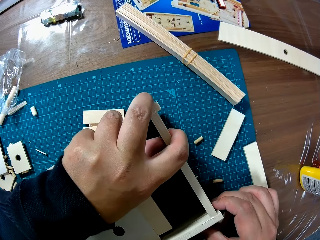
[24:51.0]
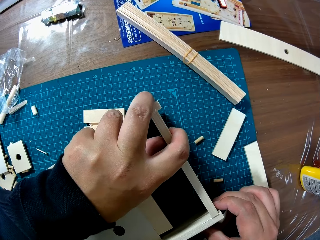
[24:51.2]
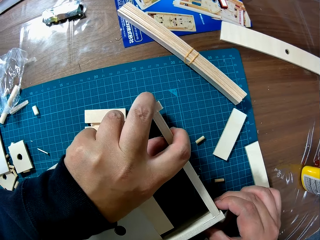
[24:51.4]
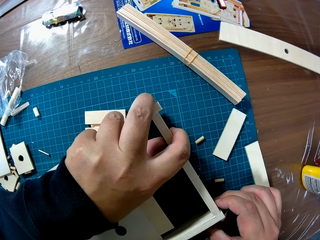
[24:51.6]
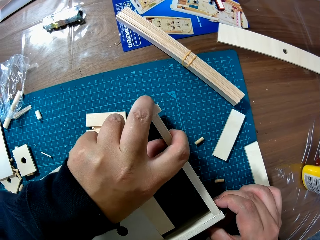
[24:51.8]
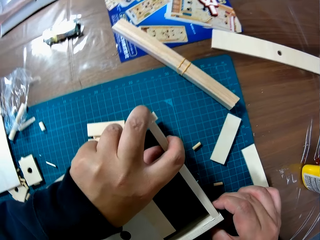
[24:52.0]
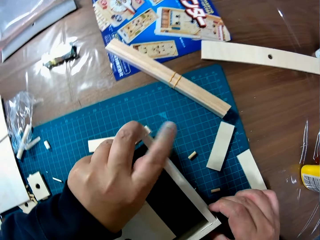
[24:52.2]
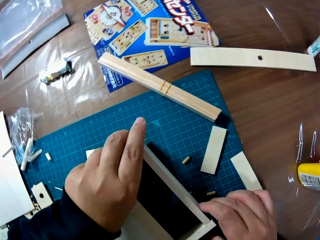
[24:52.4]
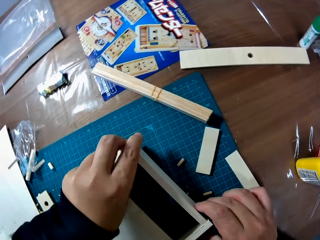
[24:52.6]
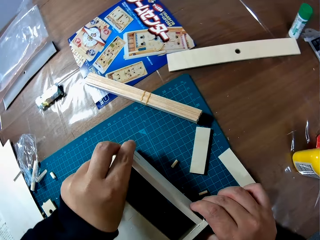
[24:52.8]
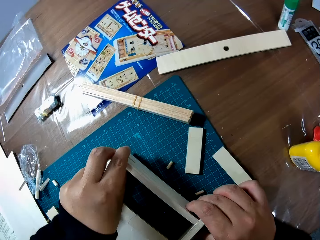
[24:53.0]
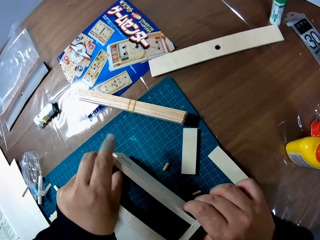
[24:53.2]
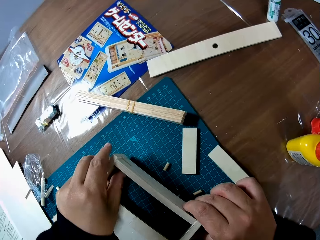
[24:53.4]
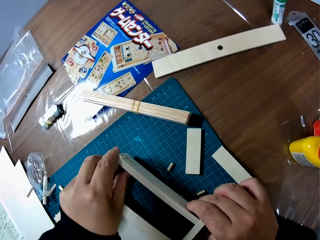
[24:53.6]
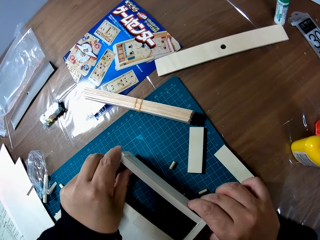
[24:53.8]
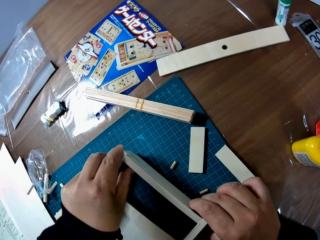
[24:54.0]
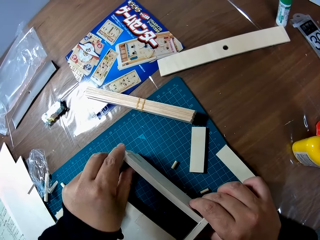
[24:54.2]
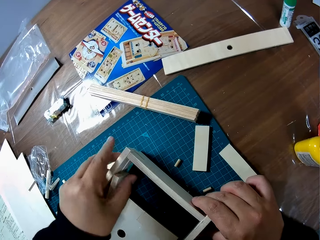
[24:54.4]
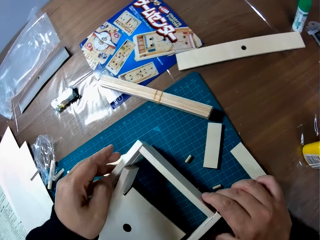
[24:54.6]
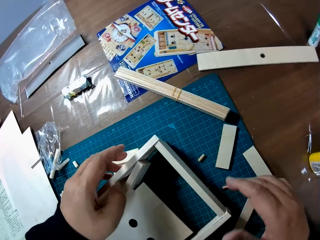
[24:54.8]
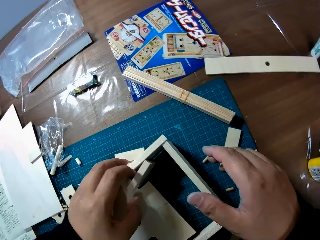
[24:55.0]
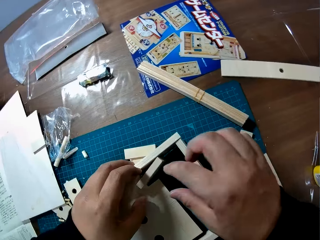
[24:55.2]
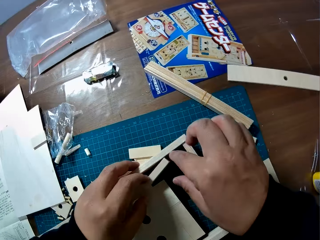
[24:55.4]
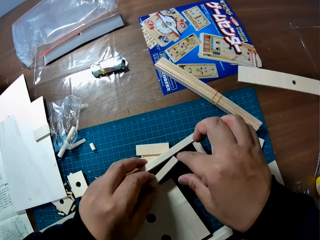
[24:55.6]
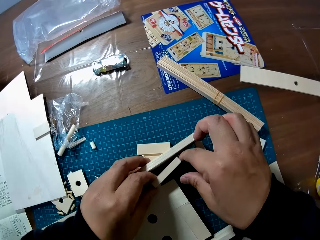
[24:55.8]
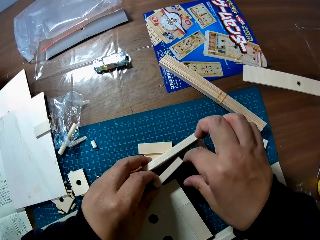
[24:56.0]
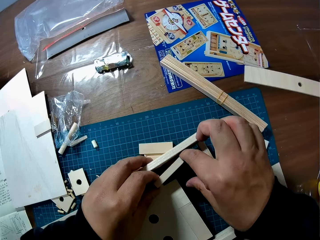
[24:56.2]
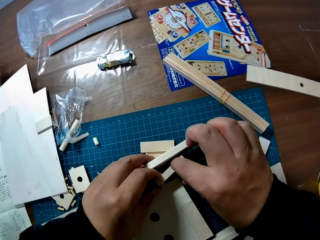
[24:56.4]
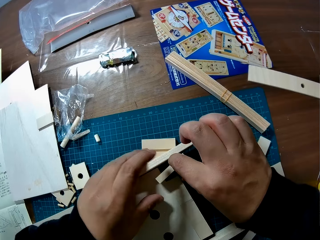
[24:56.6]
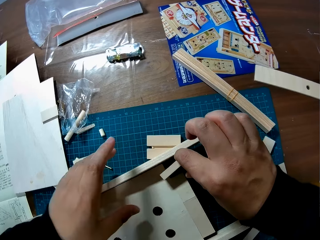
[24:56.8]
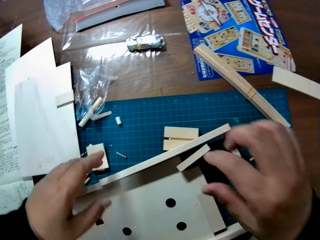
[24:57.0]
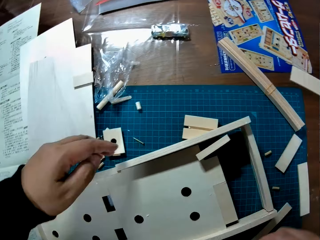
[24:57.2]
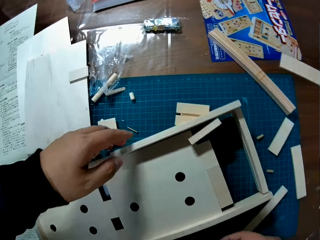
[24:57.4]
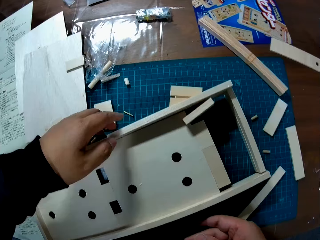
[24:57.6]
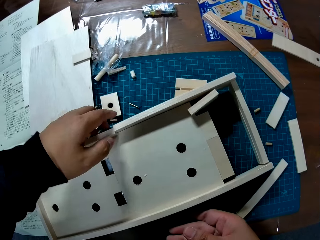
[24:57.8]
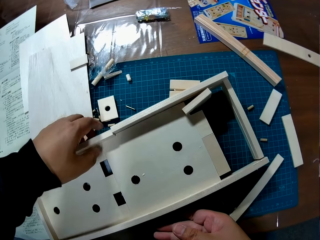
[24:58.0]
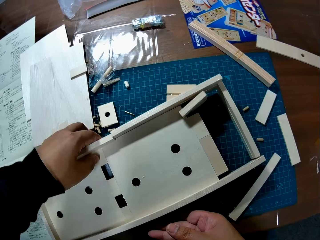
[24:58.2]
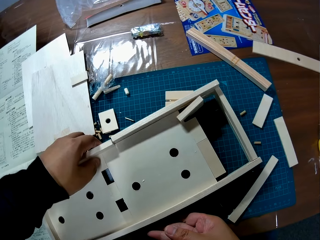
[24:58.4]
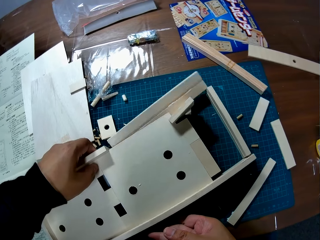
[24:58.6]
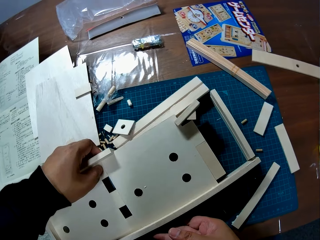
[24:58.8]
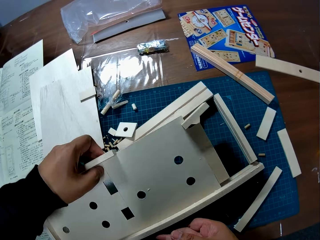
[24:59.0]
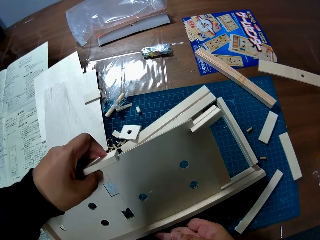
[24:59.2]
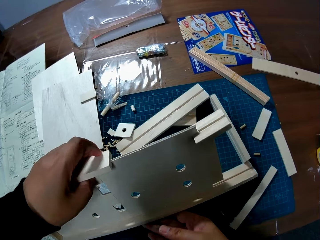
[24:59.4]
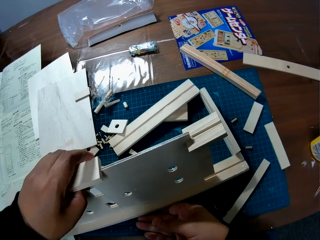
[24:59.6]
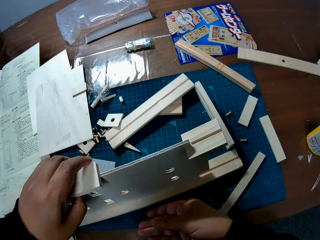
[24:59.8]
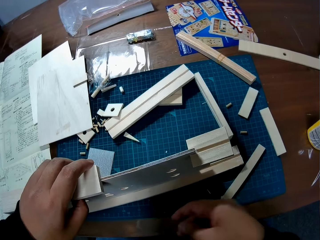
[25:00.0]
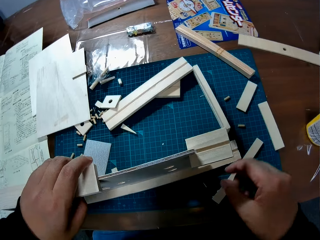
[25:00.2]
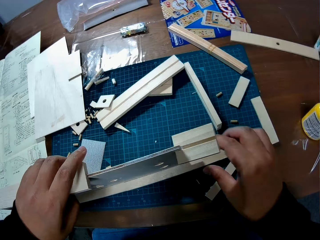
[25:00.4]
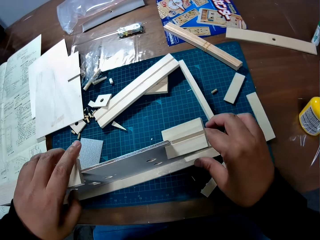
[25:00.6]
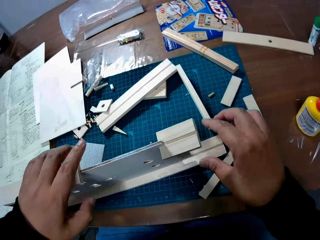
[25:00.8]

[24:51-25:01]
The camera wearer touches a piece of wood on the wooden mechanical model with his left hand. He picks up the wooden mechanical model. He leans the wooden mechanical model by its side on the table.
